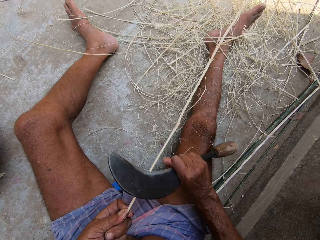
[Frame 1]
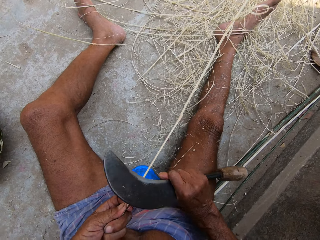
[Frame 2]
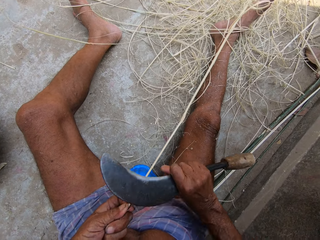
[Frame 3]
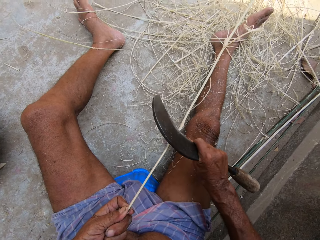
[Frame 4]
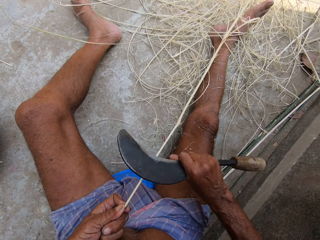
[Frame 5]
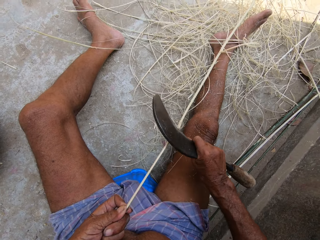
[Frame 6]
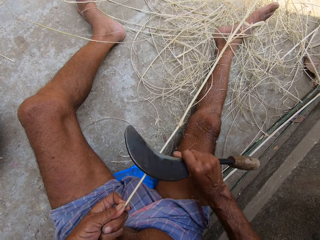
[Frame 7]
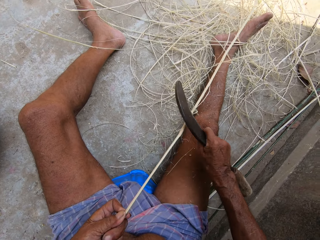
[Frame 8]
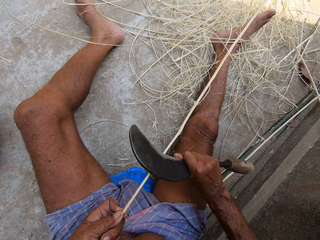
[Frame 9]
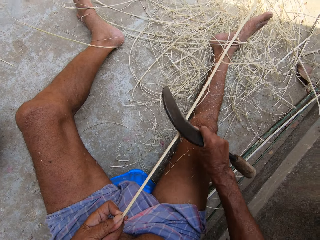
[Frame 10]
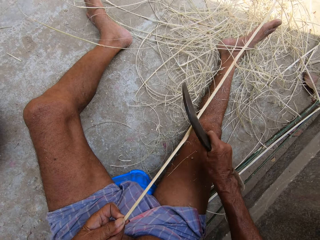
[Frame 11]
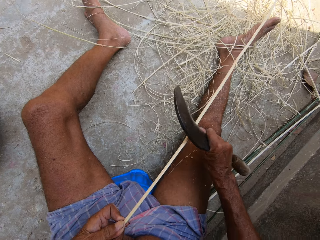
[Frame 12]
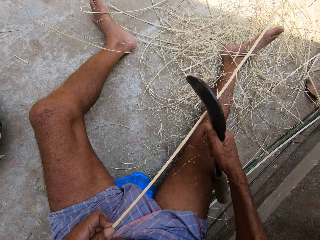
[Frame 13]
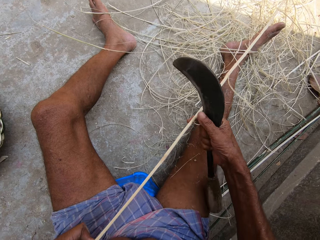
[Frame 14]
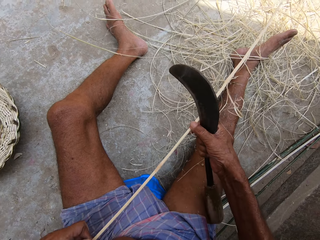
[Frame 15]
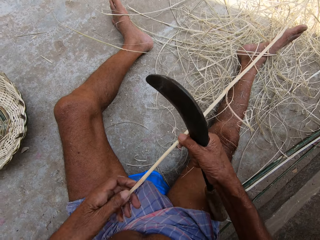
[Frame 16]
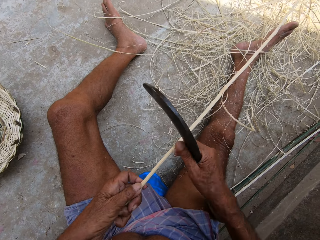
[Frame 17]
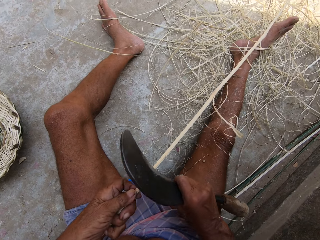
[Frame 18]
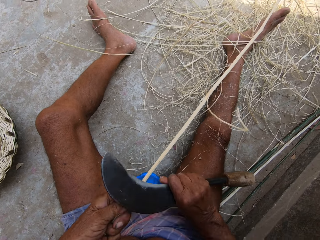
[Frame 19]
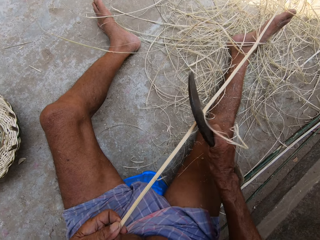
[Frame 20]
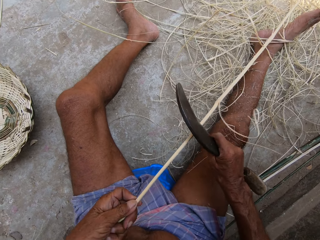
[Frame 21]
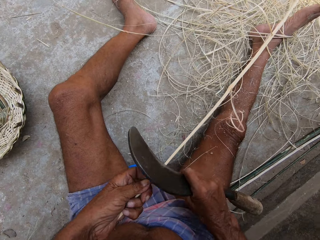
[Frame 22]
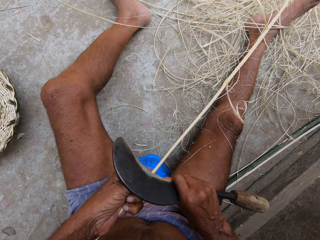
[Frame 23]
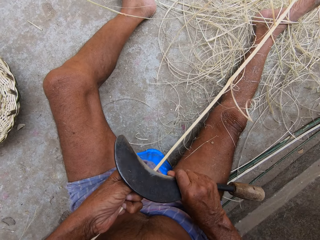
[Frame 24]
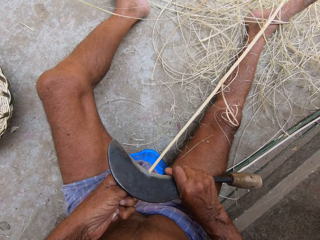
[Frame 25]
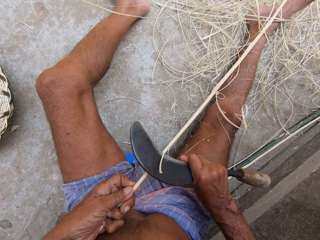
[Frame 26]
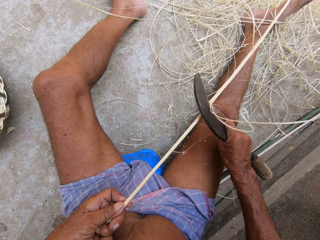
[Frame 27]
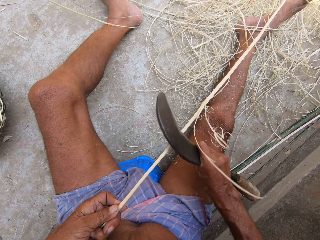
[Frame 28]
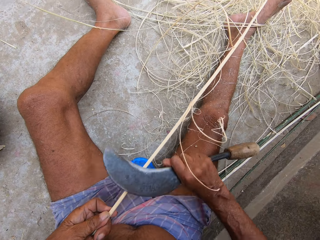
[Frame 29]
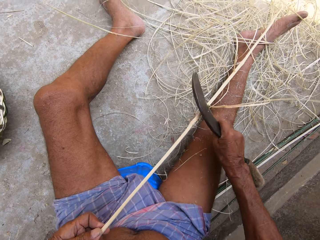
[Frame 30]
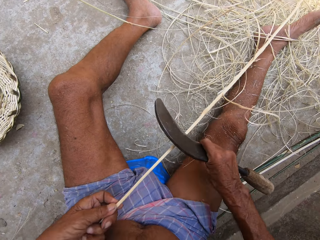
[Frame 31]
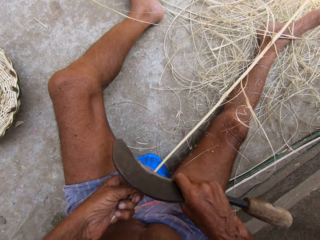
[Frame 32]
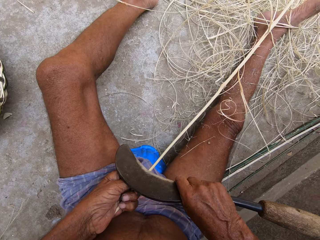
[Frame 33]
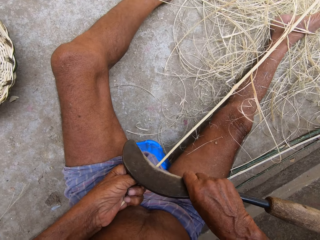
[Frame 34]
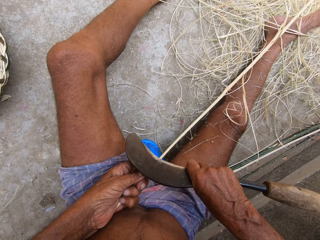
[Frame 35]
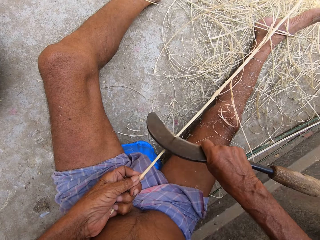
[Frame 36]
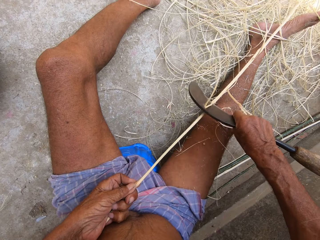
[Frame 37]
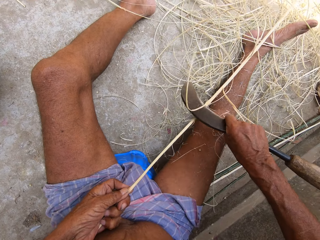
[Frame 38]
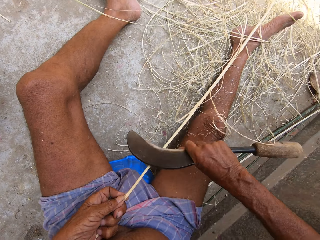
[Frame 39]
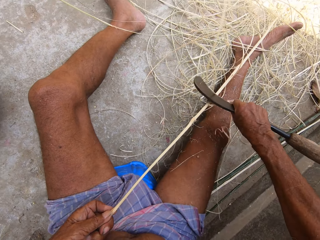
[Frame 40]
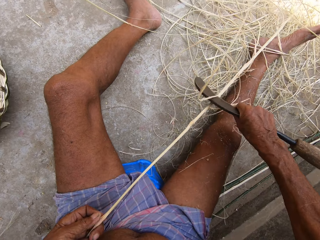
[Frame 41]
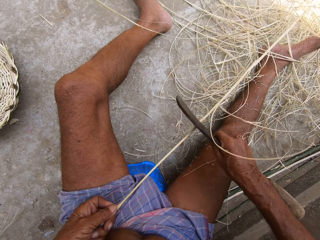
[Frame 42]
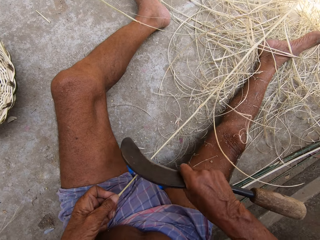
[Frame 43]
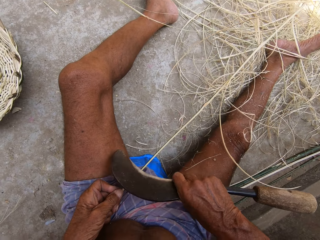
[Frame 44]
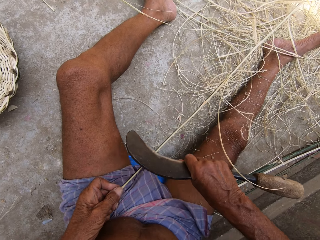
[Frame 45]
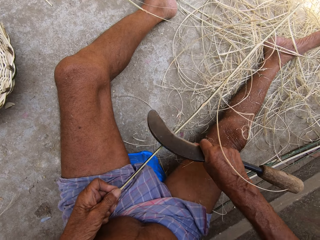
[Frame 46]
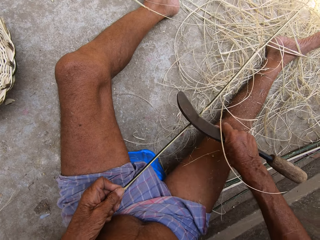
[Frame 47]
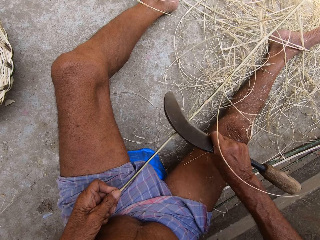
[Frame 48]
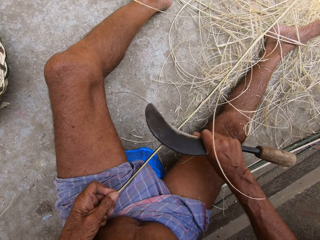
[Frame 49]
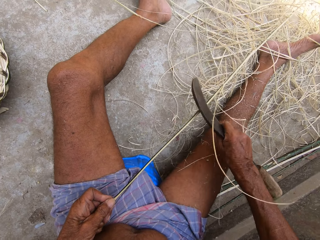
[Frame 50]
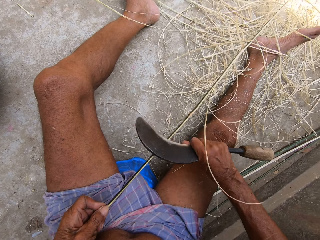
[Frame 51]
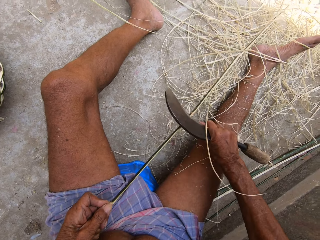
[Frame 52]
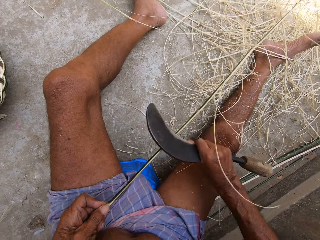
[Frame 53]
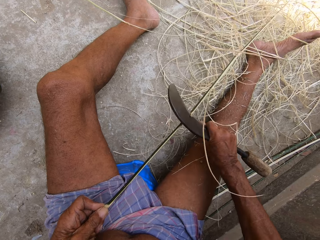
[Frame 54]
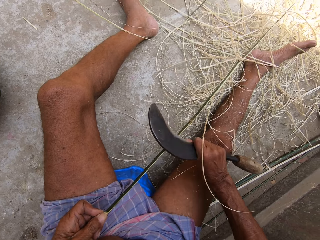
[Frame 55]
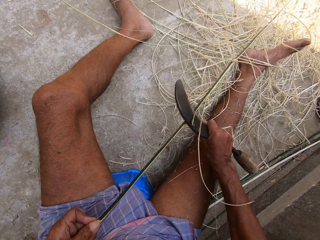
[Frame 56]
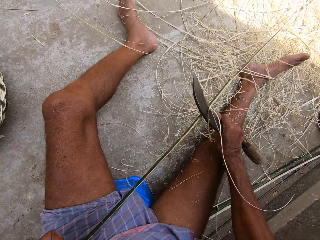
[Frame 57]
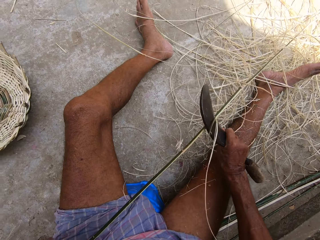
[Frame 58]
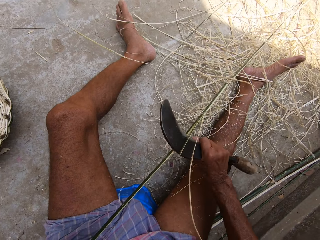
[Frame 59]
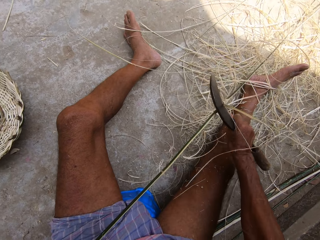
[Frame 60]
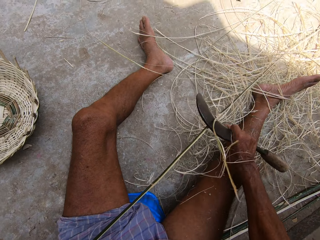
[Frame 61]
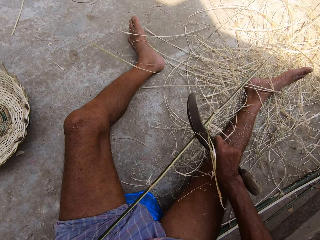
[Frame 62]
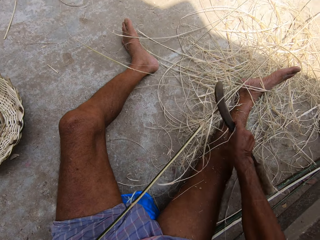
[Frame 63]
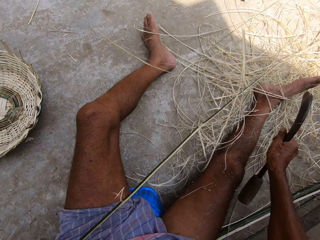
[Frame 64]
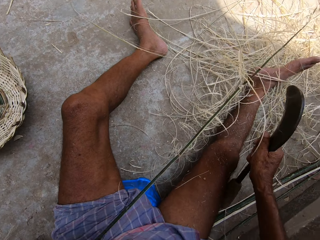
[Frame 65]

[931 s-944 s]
The camera wearer holds the bamboo stick with both hands. He slides his left hand down the bamboo stick. He peels the bamboo stick with the hand sickle in his right hand. He makes a stick. He turns the bamboo stick with his left hand. He peels the bamboo stick with the hand sickle in his right hand.

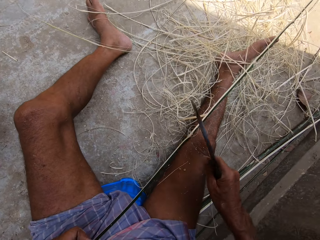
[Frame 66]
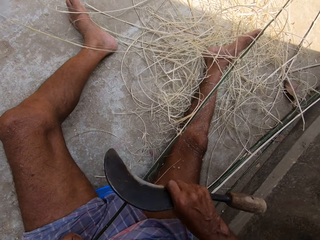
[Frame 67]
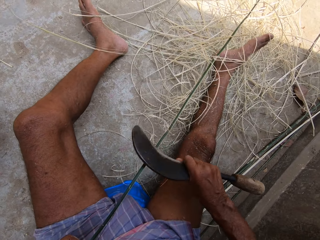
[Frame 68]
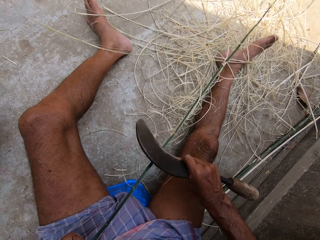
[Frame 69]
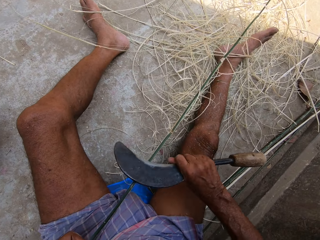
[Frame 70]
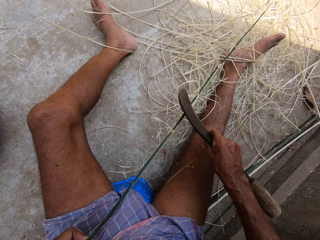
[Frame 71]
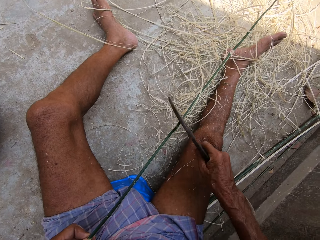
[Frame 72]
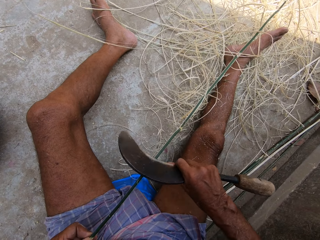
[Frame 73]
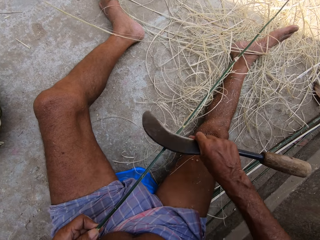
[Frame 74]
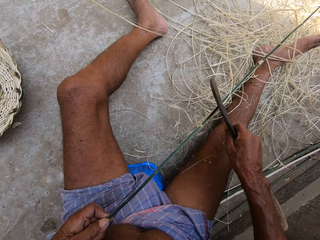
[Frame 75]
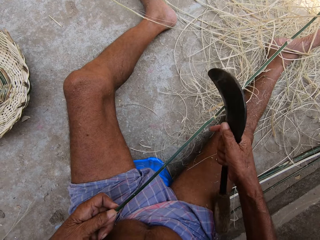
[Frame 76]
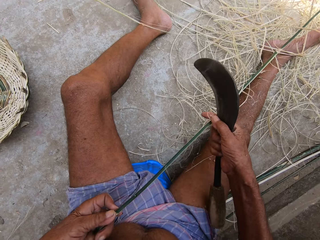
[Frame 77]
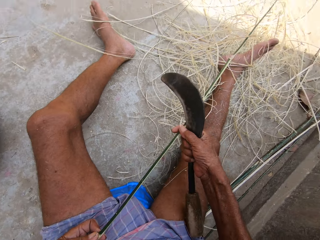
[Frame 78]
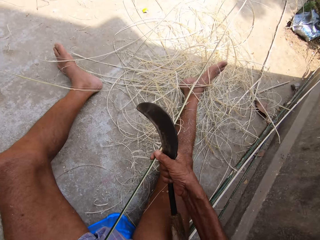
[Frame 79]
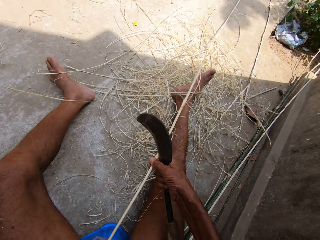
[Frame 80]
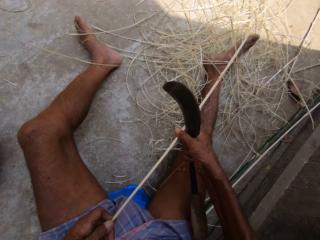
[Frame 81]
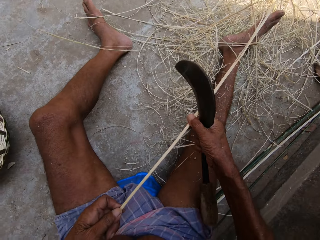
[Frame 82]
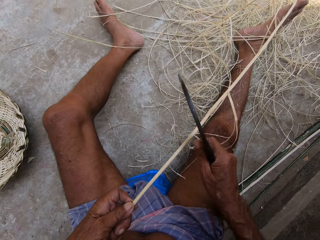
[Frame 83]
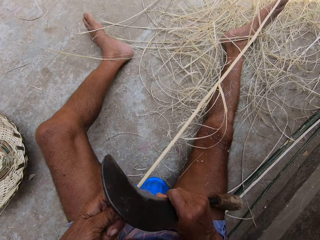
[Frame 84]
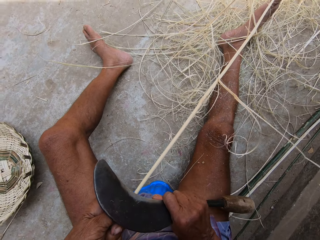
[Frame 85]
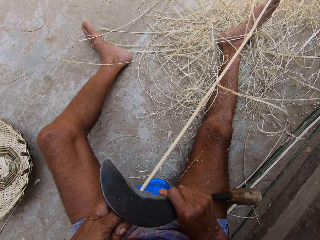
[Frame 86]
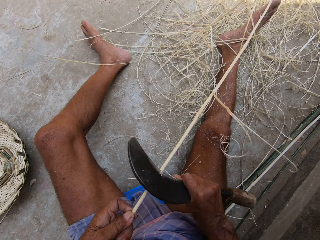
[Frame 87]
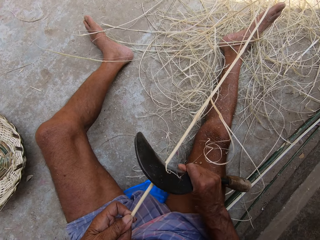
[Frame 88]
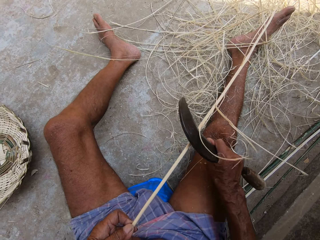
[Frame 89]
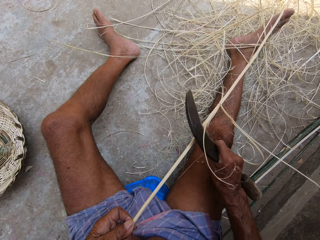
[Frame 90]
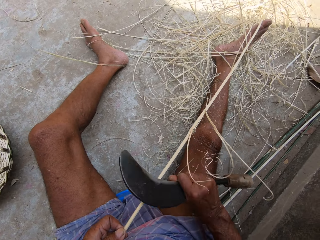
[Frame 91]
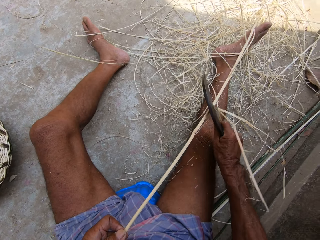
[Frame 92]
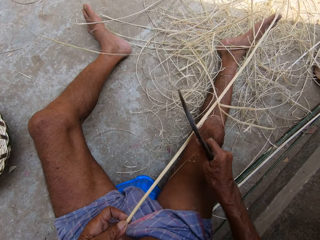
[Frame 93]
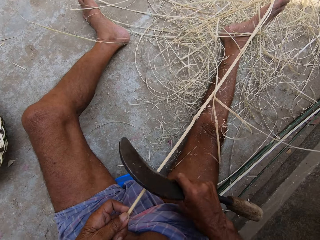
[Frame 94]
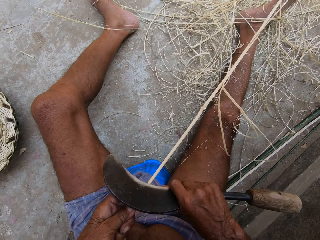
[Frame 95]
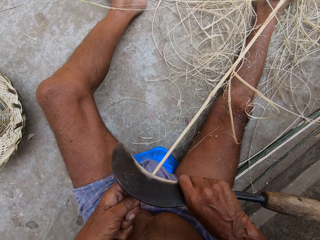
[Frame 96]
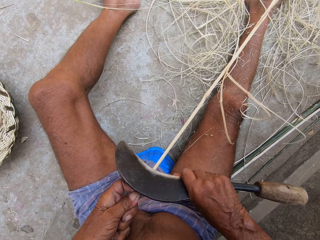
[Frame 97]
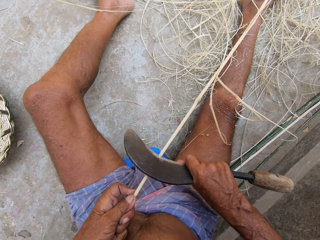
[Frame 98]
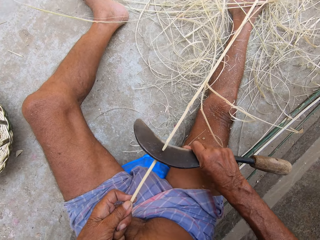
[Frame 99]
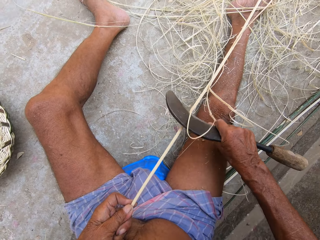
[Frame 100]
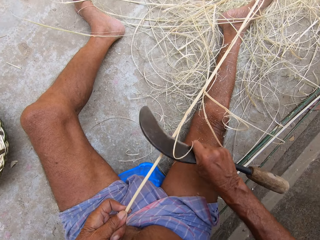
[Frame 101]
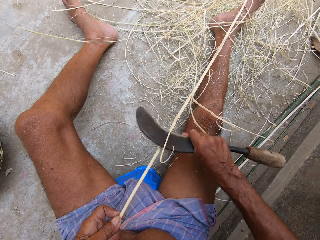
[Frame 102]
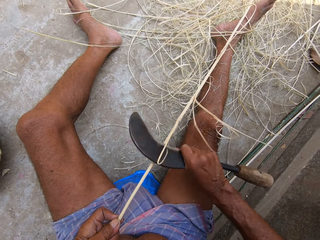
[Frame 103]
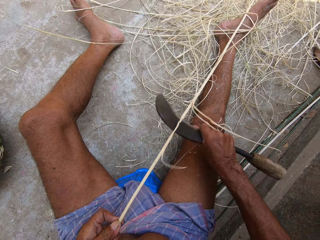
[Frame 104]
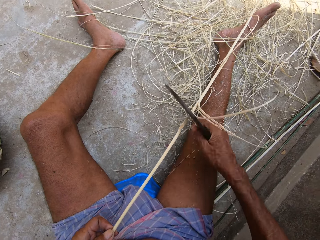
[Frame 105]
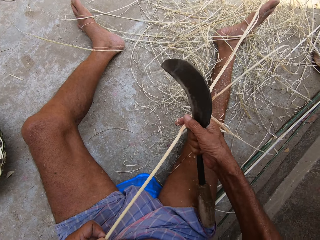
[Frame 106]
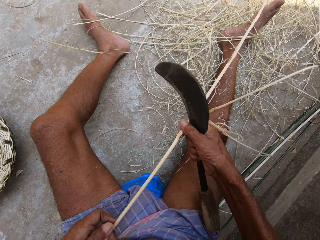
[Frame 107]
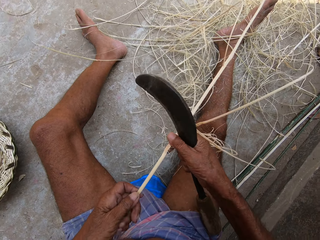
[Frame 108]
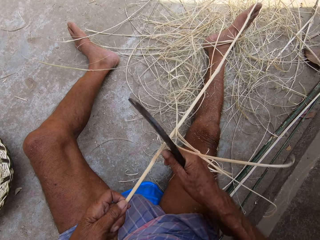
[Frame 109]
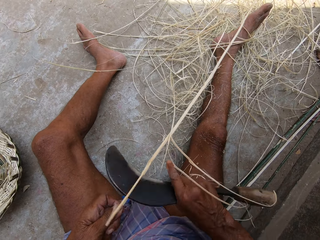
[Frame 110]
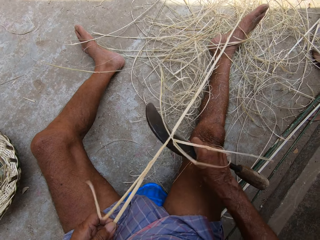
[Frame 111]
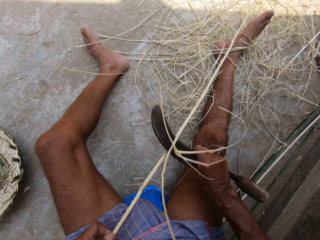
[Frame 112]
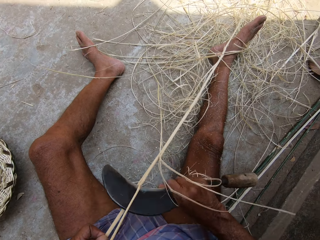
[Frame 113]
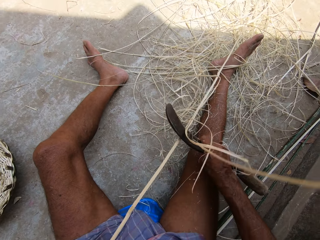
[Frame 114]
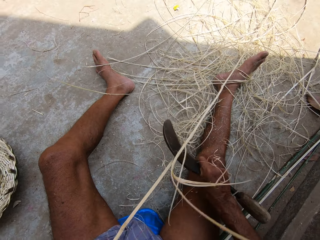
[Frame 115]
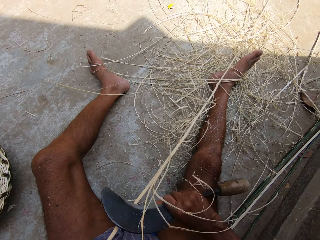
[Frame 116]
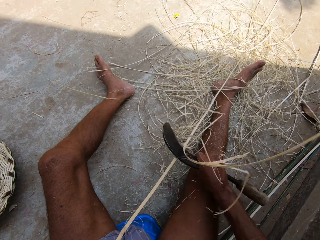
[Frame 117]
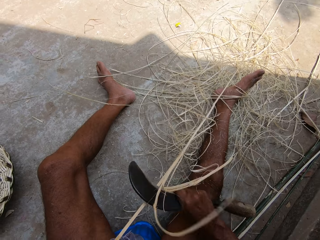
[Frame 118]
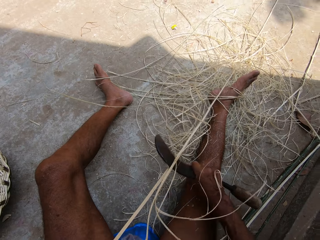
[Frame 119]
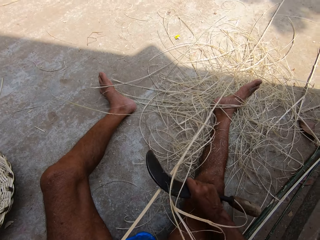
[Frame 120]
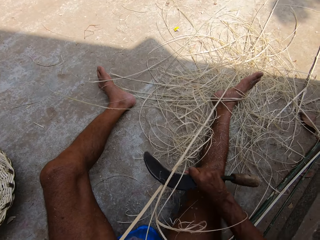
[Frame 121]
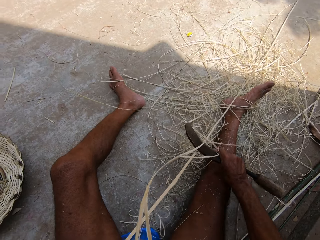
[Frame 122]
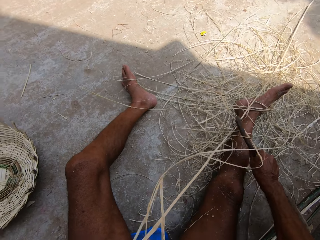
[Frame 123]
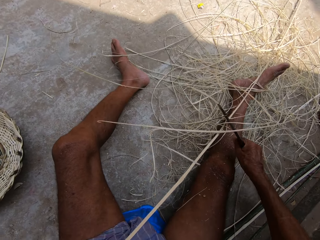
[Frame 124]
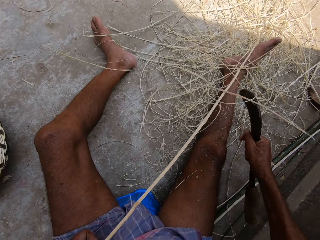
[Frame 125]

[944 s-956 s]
The camera wearer turns the bamboo stick with both hands. He peels the bamboo stick with the hand sickle in his right hand. He holds the bamboo stick with both hands. He slides his left hand down the bamboo stick. He peels the bamboo stick with the hand sickle in his right hand. He makes a stick.
